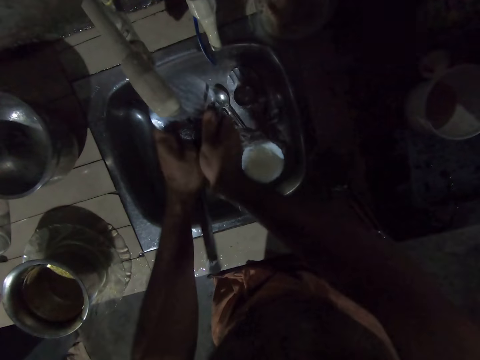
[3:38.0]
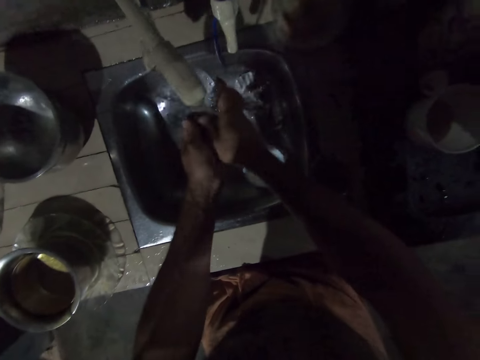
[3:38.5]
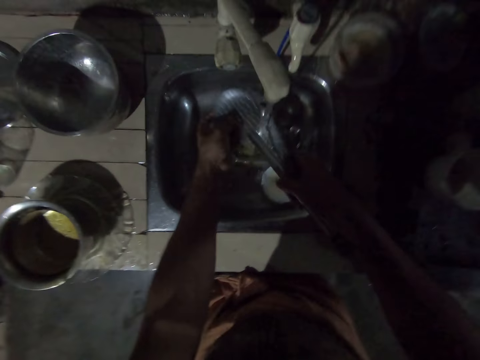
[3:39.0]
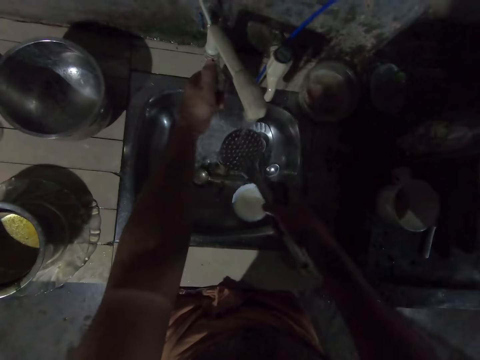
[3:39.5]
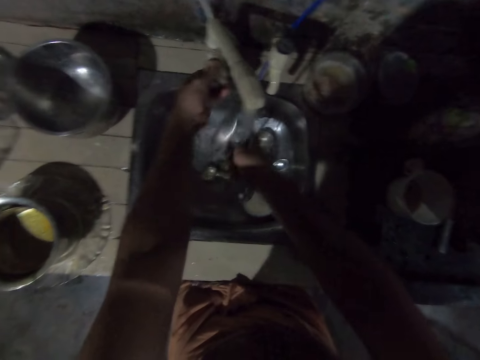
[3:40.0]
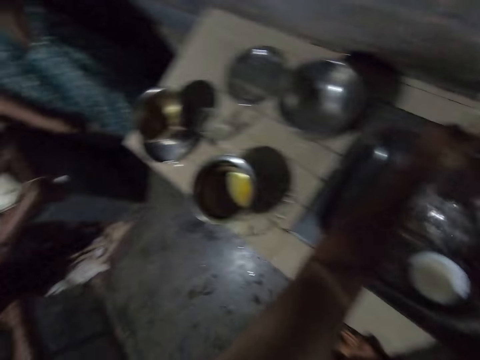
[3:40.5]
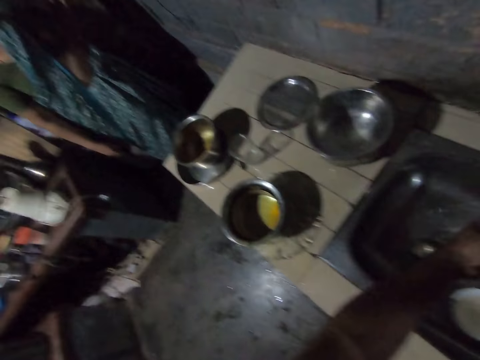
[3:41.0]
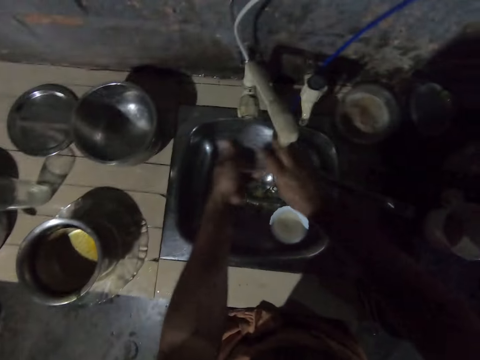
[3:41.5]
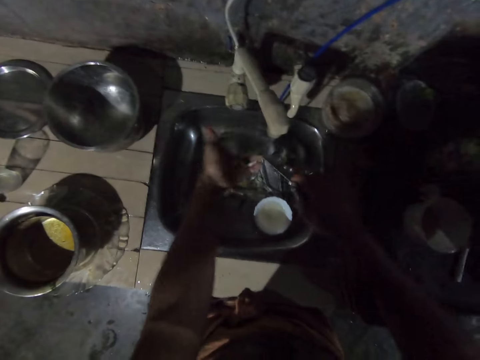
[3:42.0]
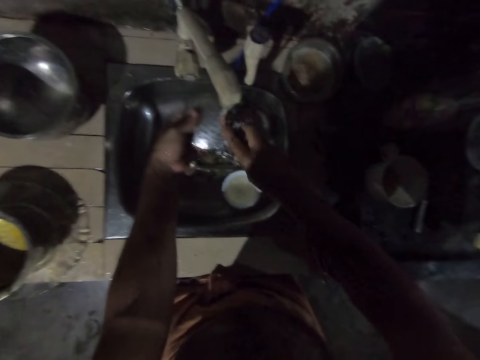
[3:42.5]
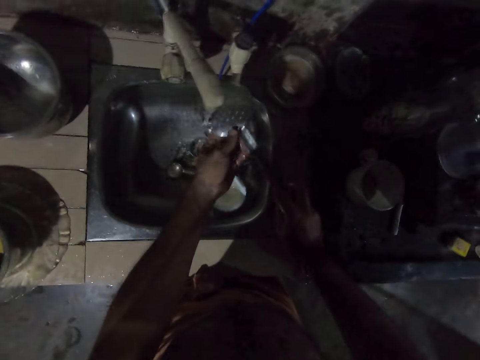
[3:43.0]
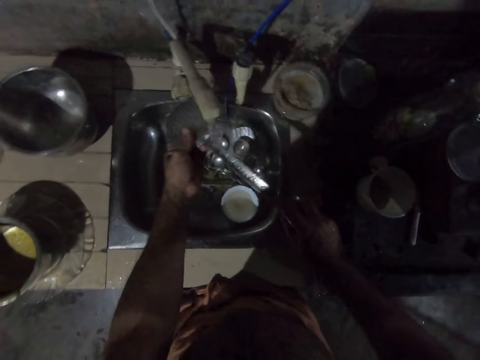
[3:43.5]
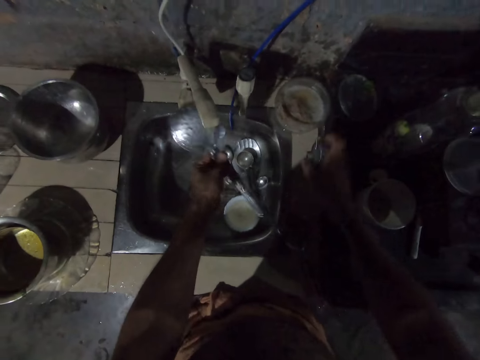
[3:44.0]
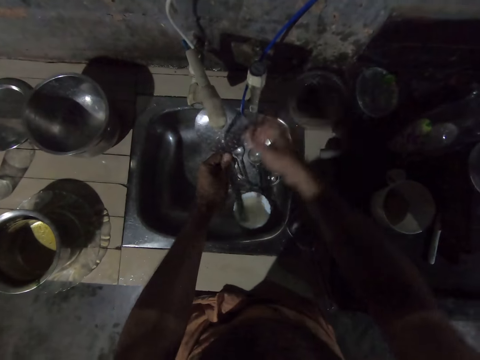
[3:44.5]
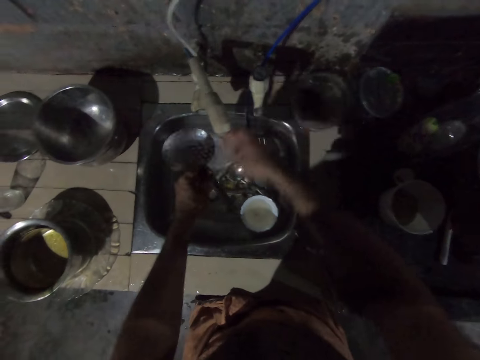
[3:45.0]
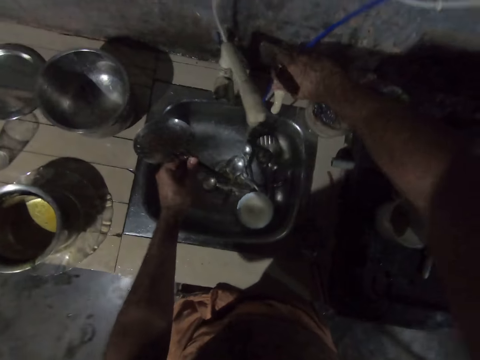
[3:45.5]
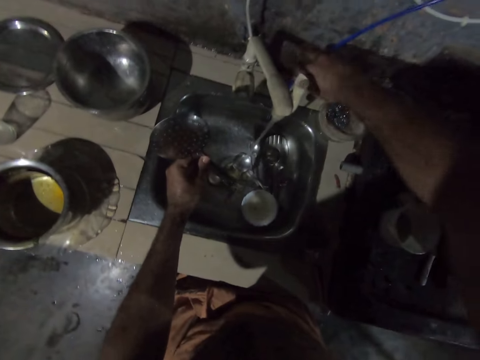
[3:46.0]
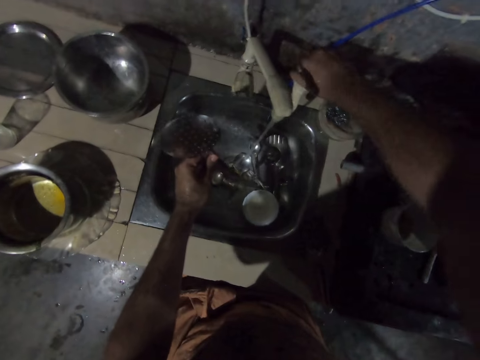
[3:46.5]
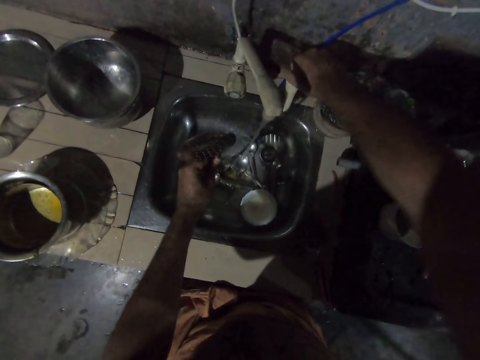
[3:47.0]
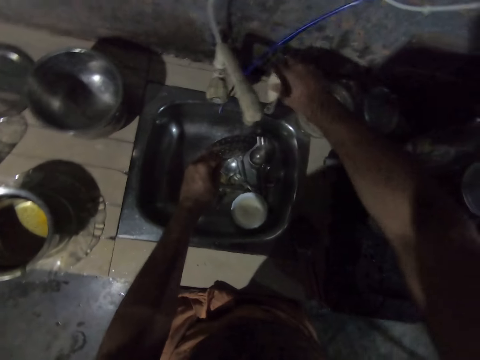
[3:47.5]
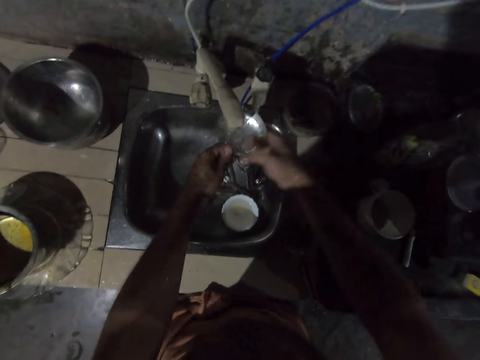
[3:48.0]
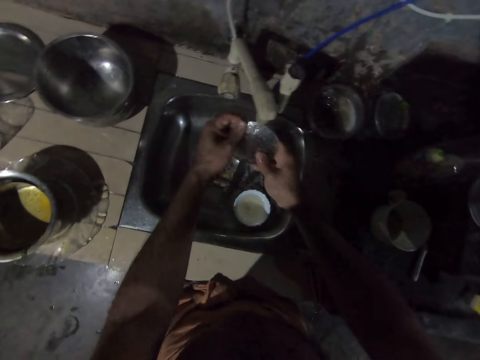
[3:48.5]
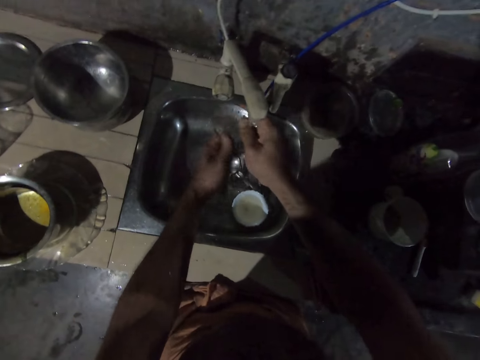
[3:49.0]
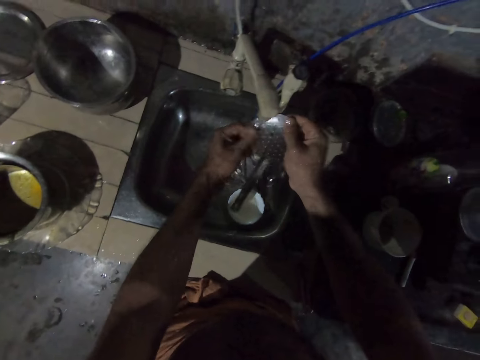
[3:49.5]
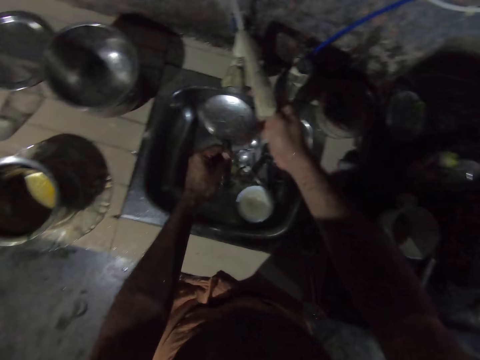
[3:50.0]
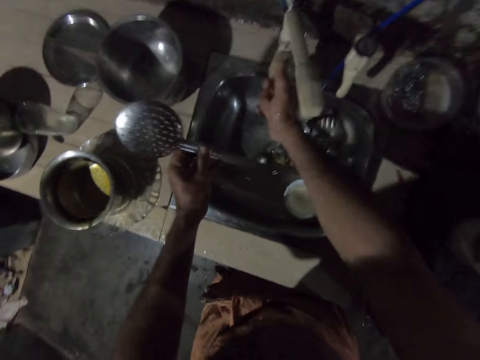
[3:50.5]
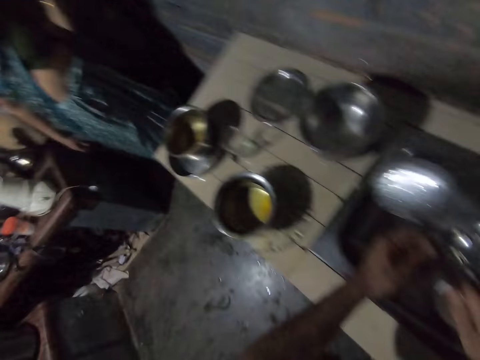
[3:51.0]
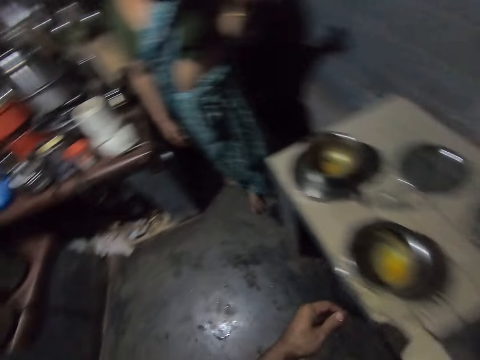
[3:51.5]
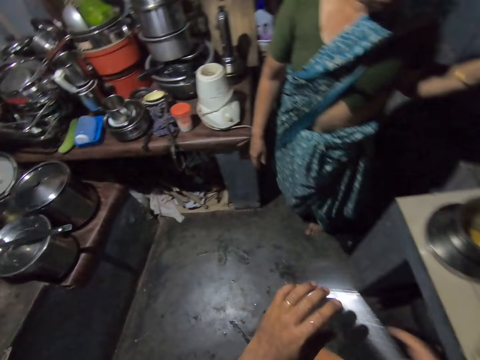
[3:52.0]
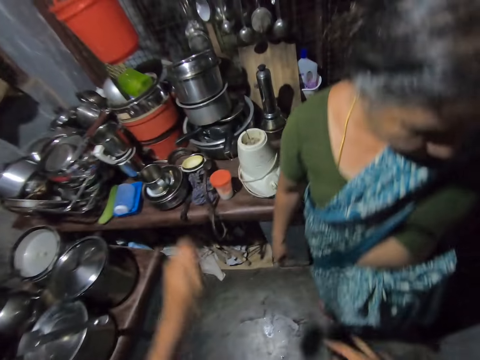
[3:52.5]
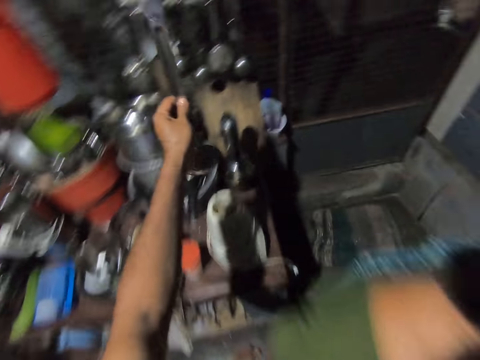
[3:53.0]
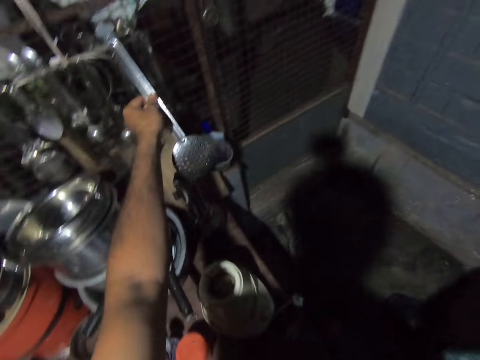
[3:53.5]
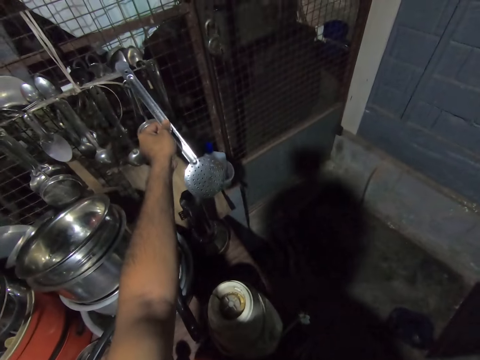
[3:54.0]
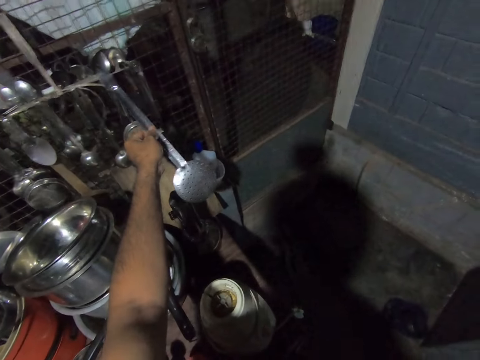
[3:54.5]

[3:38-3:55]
The camera wearer closes the tap. They open the tap. They wash the frying spoon with water. They look around. They put the sponge on the plastic bowl. They wash the frying spoon. They close the tap. They wash the frying spoon. They close the tap. They hold the frying spoon with the right hand. They walk in the kitchen. A person walks in the kitchen. The camera wearer holds the frying spoon with the left hand. They hang the frying spoon.

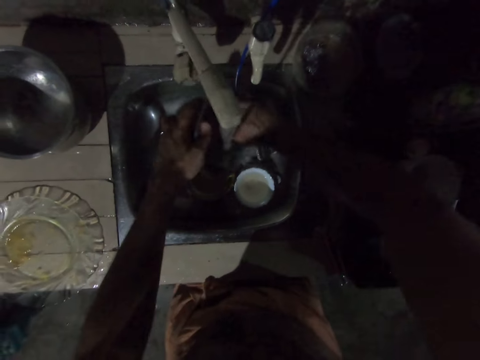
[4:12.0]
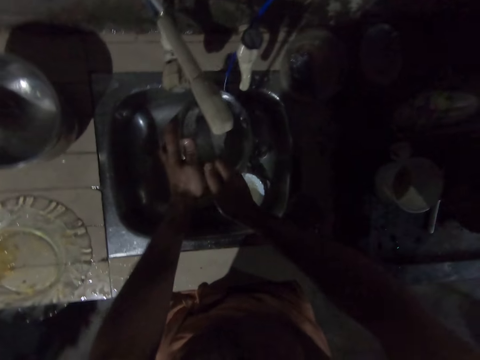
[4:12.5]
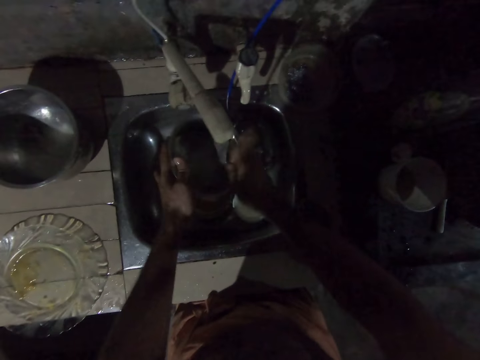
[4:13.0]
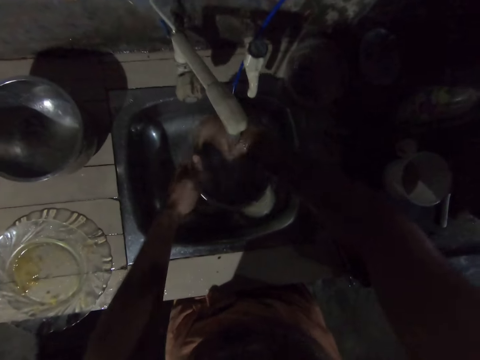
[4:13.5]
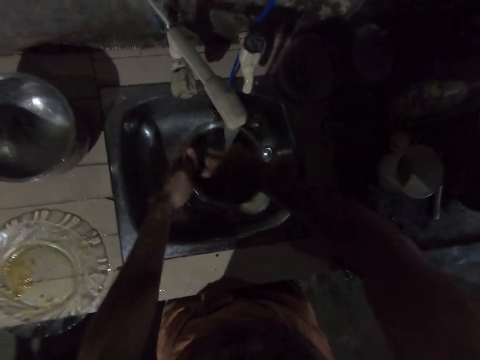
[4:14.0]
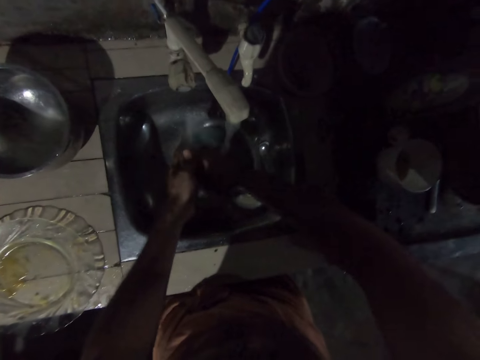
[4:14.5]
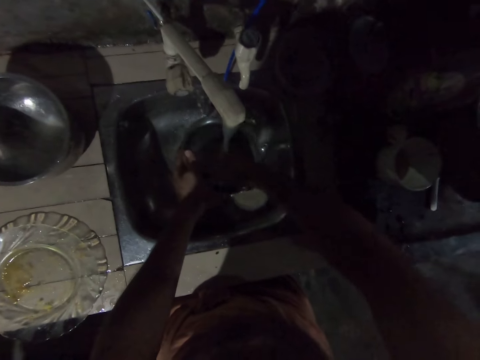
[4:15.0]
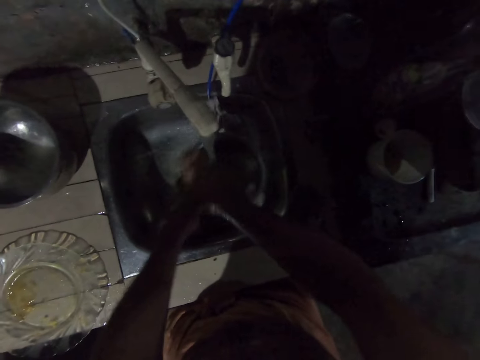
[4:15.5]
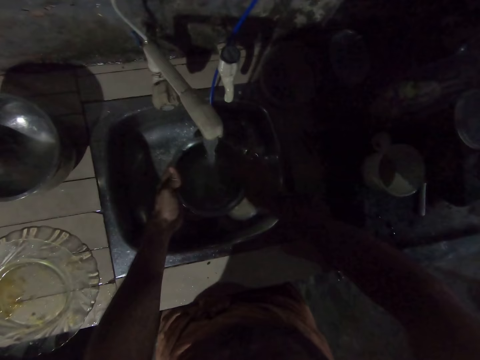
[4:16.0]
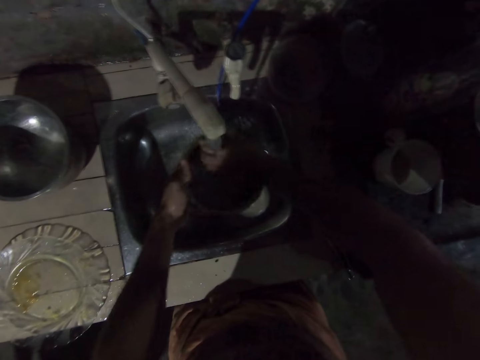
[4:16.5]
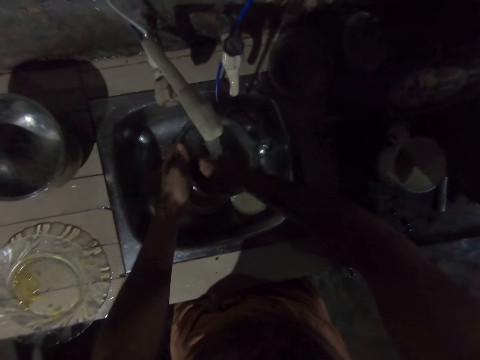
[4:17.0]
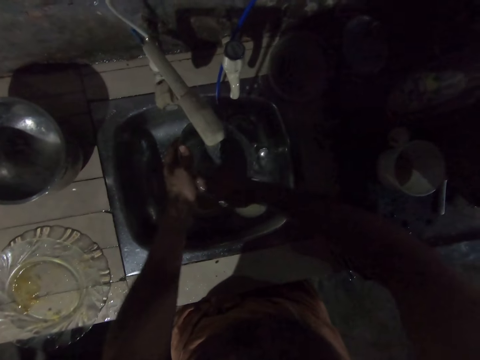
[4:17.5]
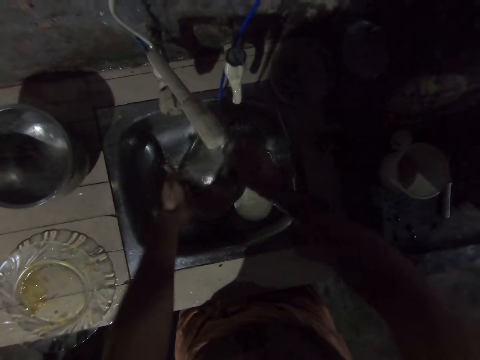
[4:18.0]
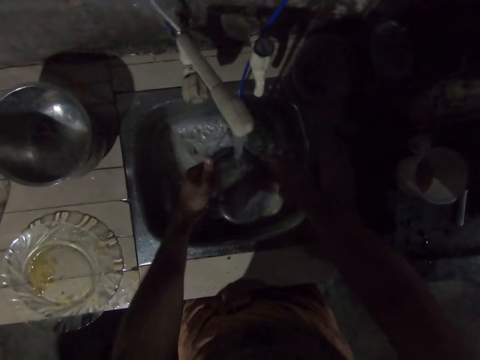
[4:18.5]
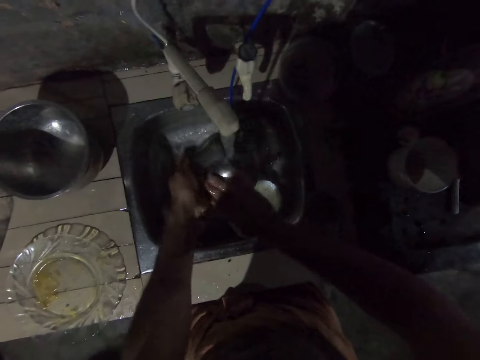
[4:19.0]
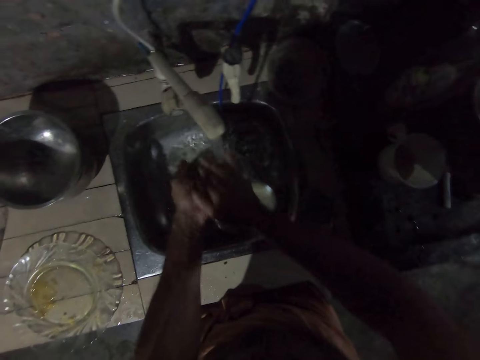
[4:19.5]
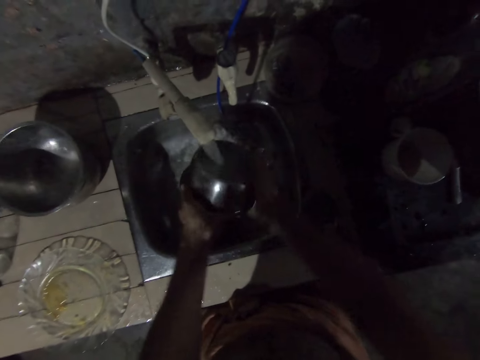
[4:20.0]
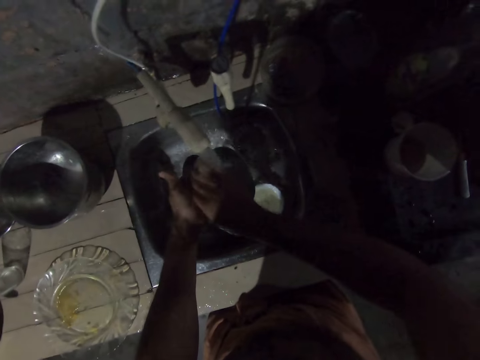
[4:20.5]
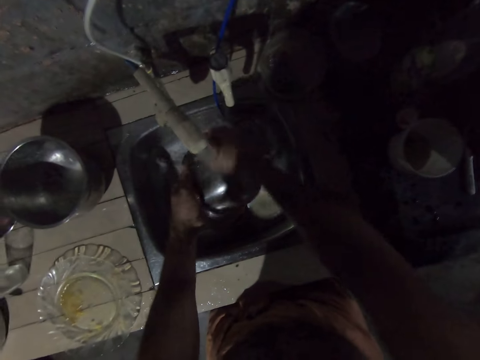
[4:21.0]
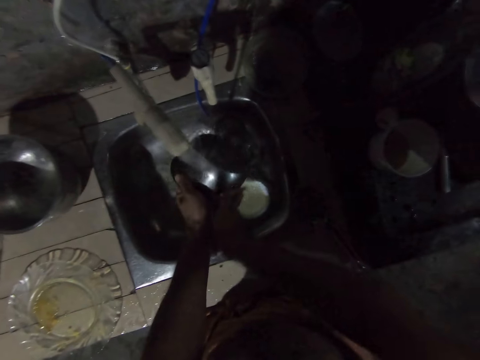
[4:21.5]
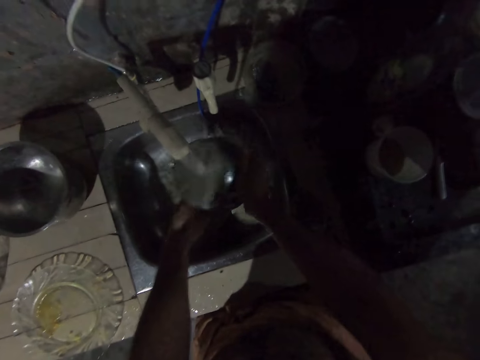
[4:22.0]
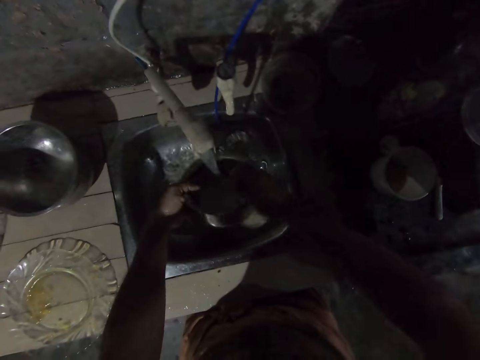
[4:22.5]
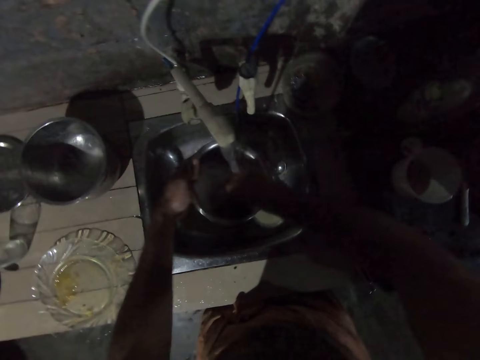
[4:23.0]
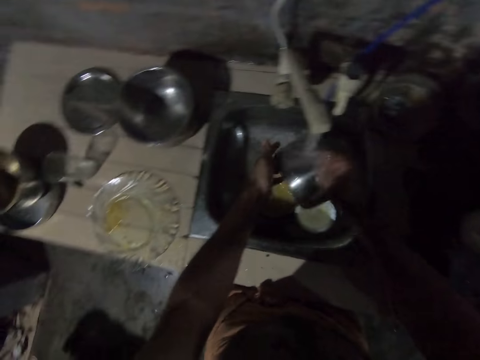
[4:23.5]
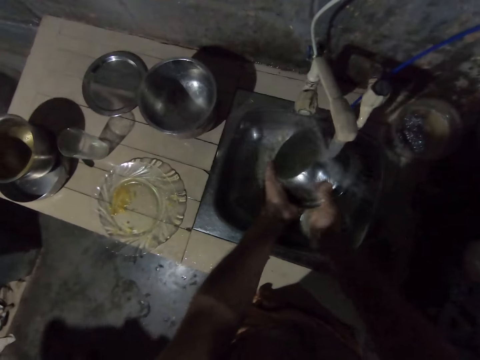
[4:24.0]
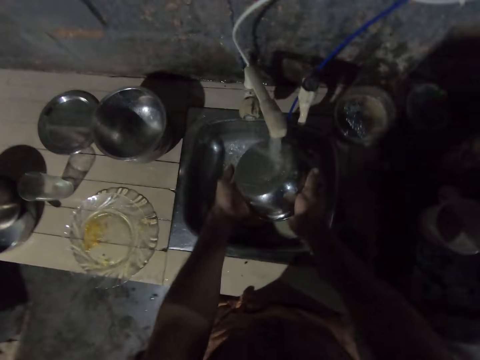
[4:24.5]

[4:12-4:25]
The camera wearer scrubs the cooking pot with the sponge.
